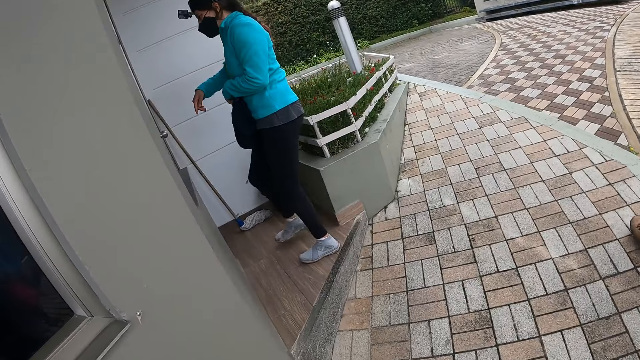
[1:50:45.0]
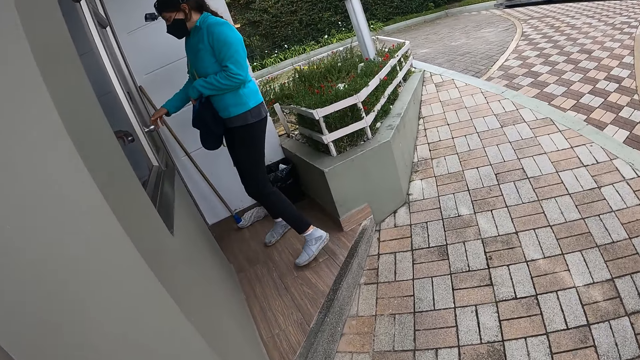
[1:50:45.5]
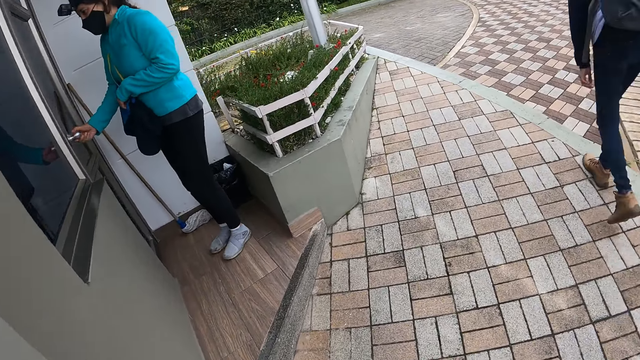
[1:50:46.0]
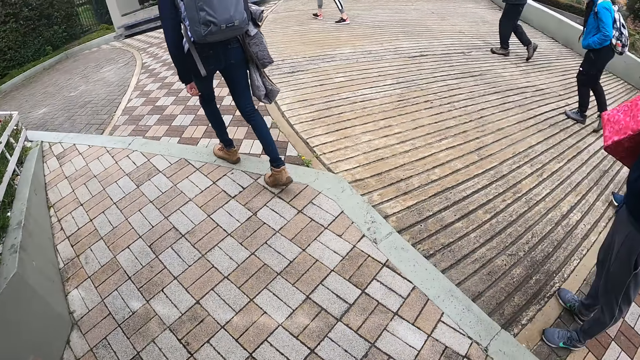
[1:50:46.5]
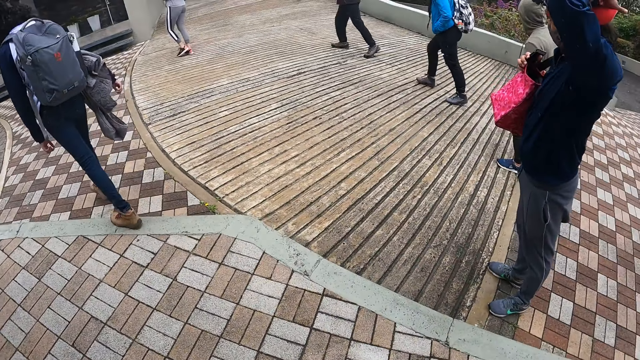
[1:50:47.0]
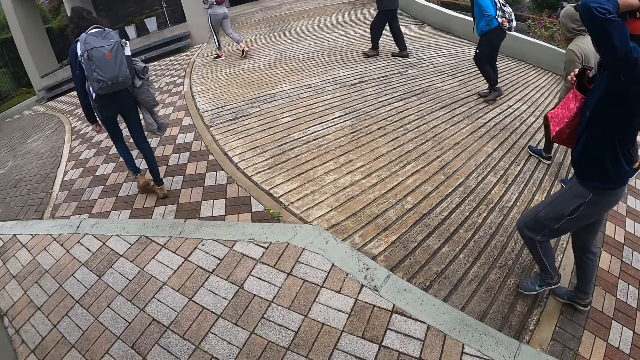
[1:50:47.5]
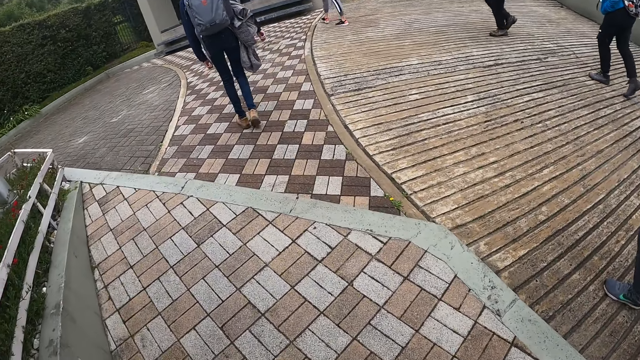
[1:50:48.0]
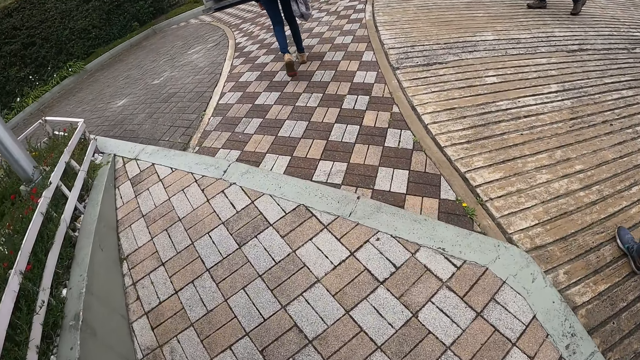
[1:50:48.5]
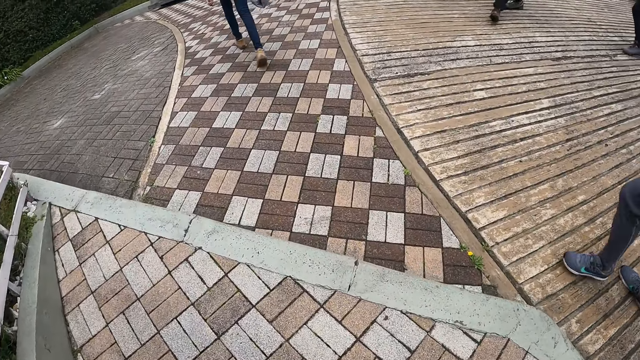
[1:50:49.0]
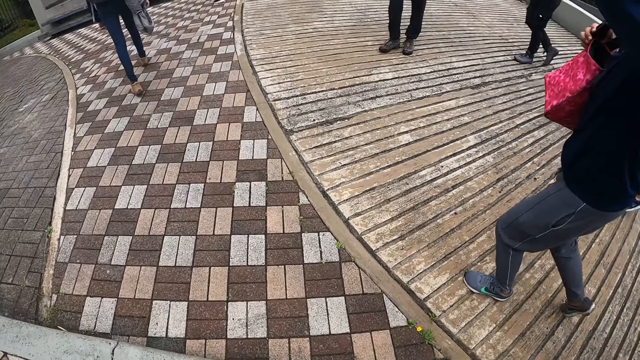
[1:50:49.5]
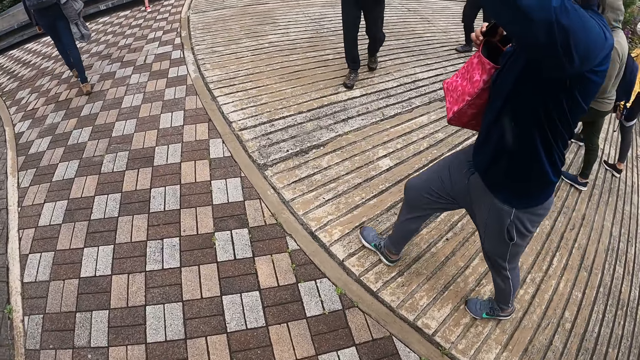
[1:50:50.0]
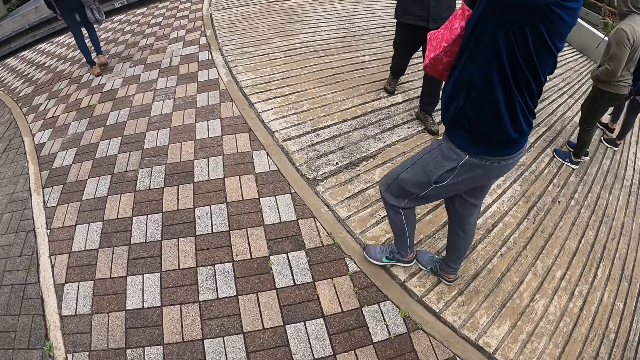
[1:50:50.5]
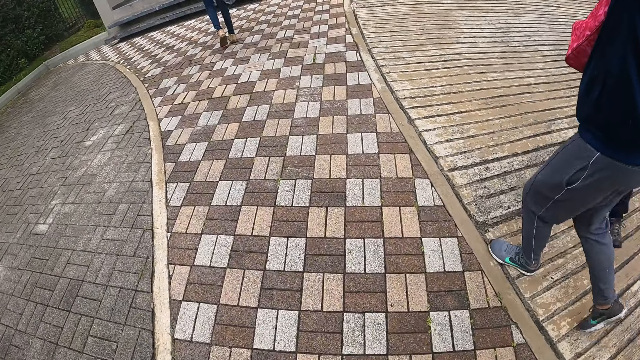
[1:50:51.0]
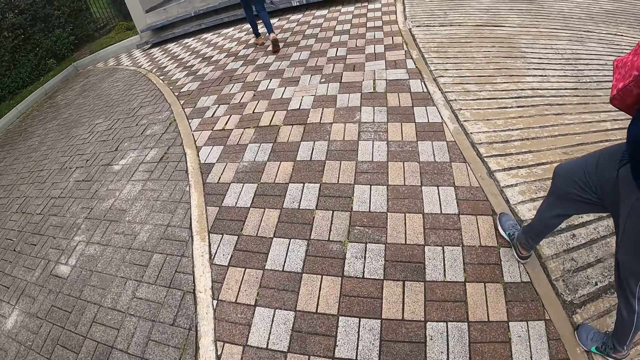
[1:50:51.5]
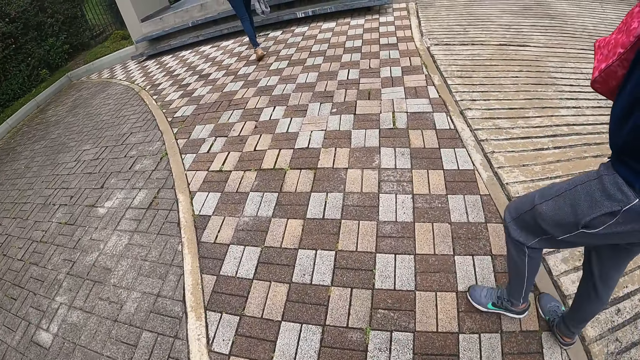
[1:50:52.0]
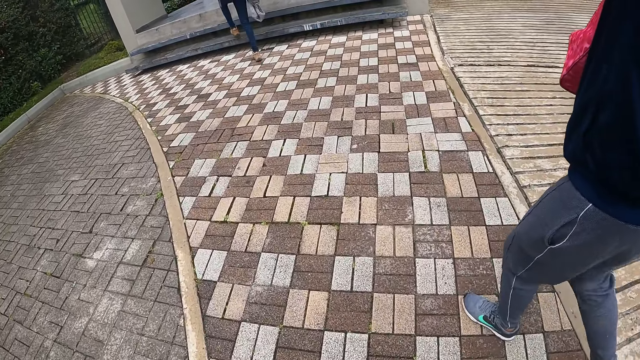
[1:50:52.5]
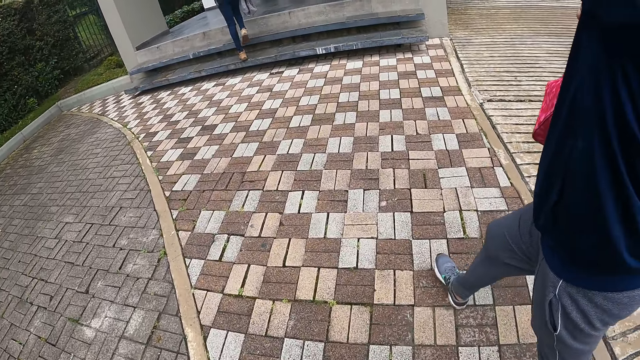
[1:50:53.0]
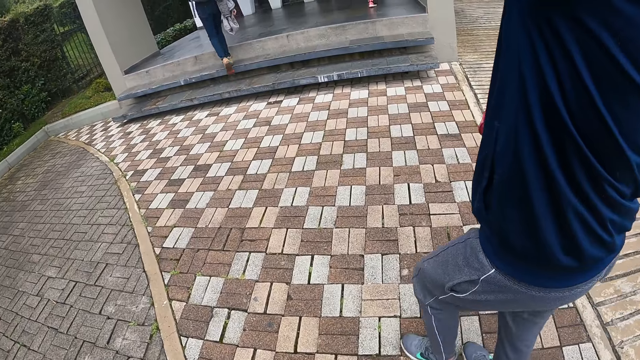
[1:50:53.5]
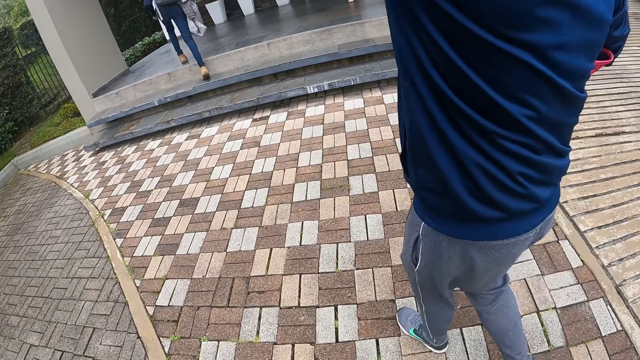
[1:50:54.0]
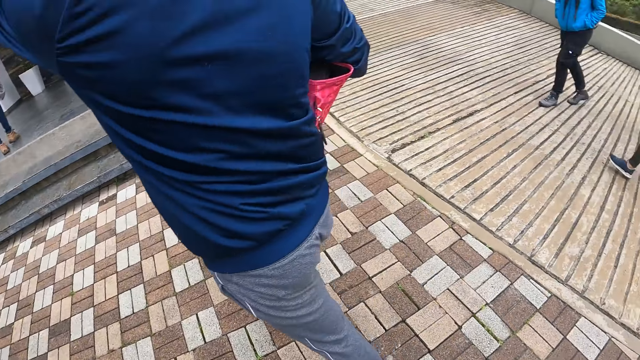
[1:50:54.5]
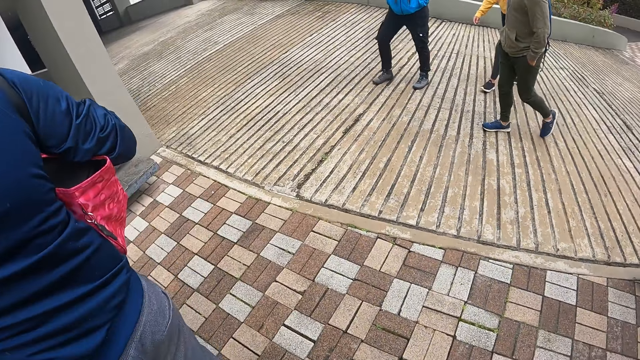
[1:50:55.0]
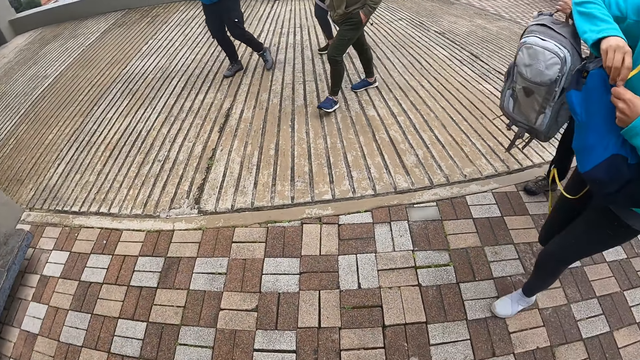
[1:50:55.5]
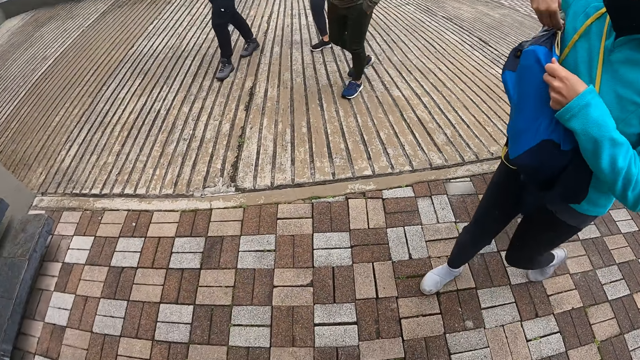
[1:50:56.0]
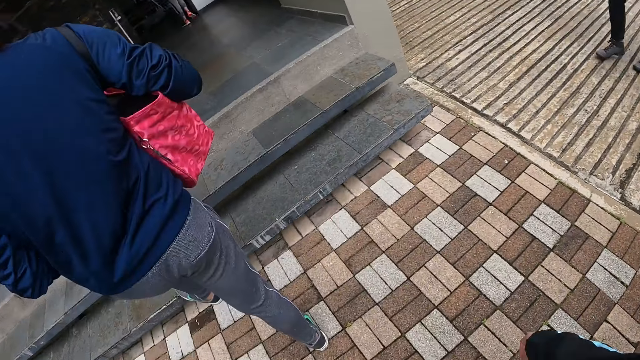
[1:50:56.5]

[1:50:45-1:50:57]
The camera wearer walks in the compound with a colleague.

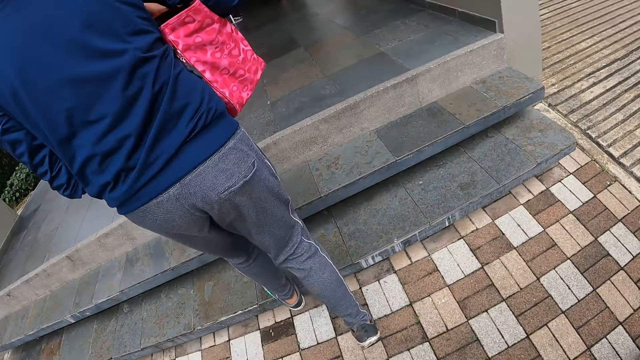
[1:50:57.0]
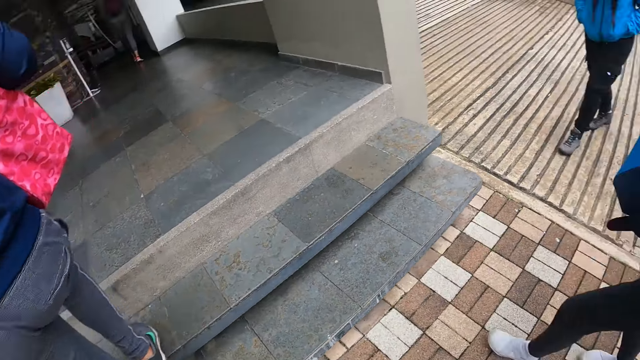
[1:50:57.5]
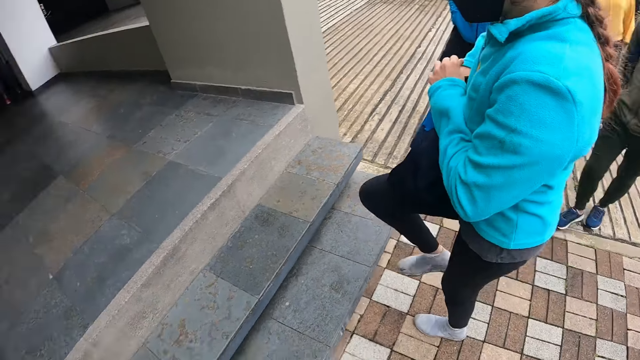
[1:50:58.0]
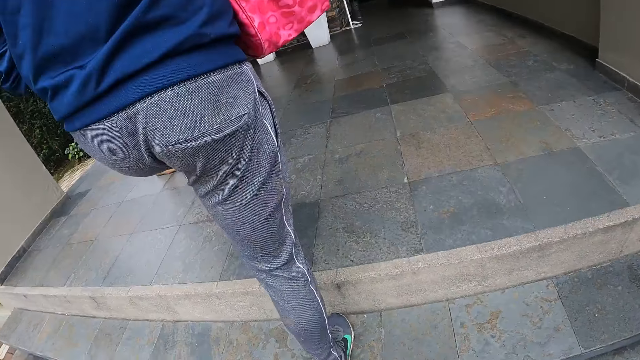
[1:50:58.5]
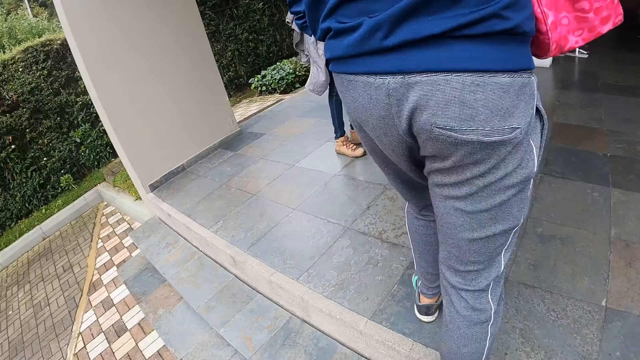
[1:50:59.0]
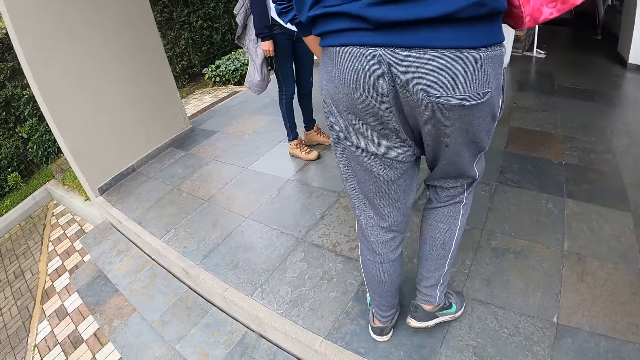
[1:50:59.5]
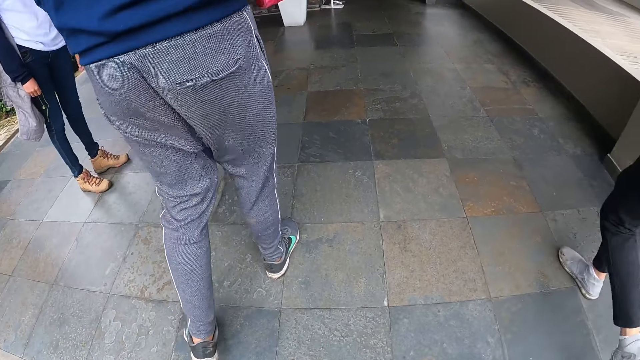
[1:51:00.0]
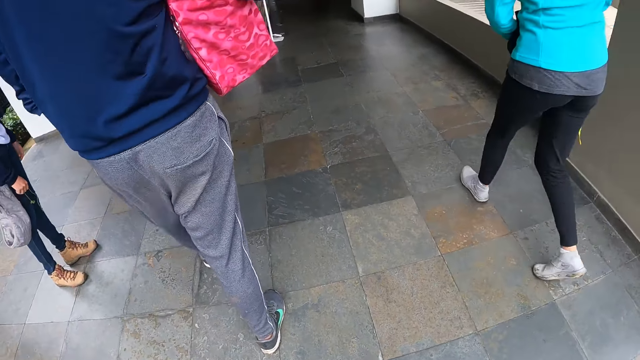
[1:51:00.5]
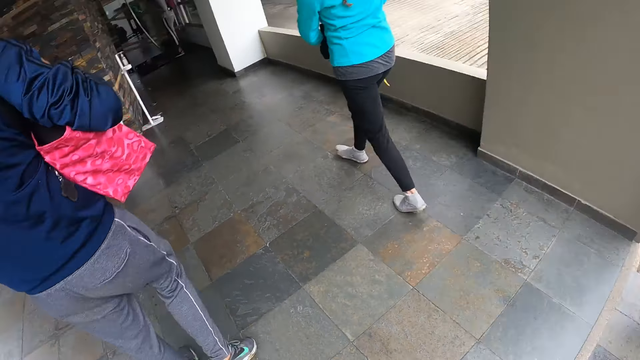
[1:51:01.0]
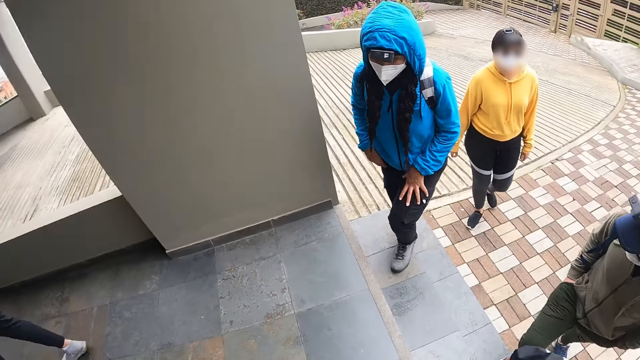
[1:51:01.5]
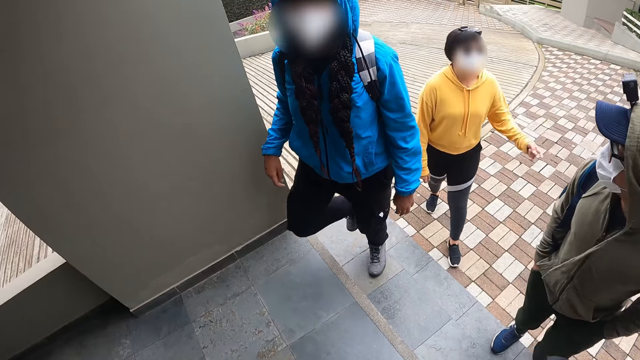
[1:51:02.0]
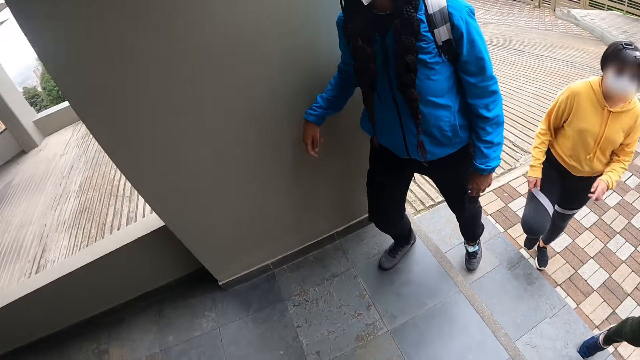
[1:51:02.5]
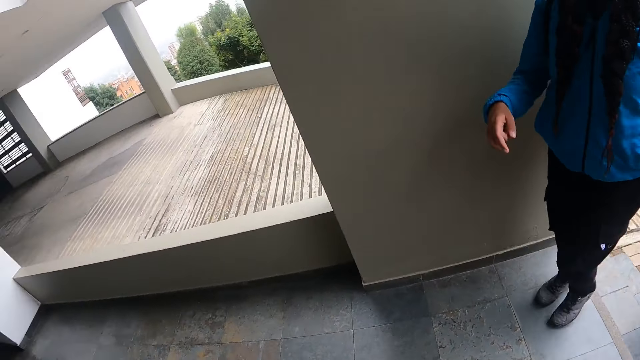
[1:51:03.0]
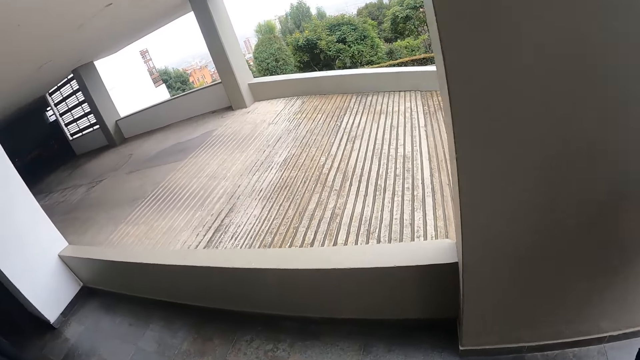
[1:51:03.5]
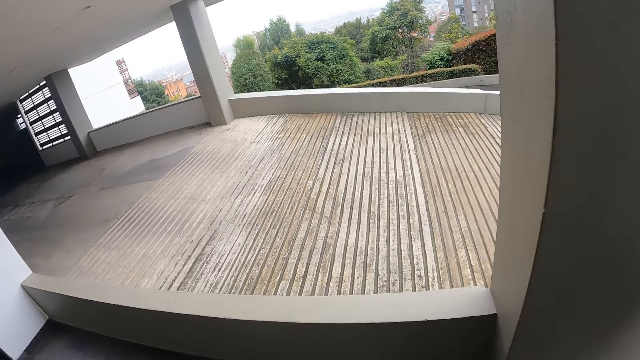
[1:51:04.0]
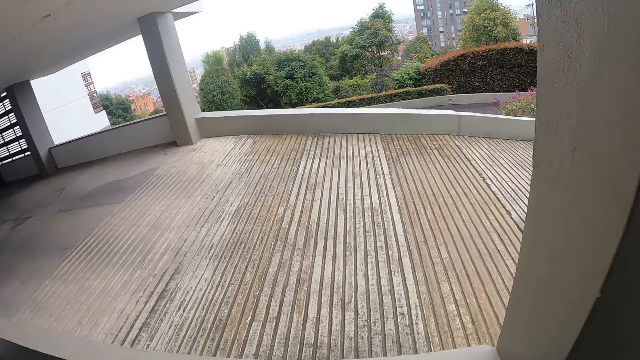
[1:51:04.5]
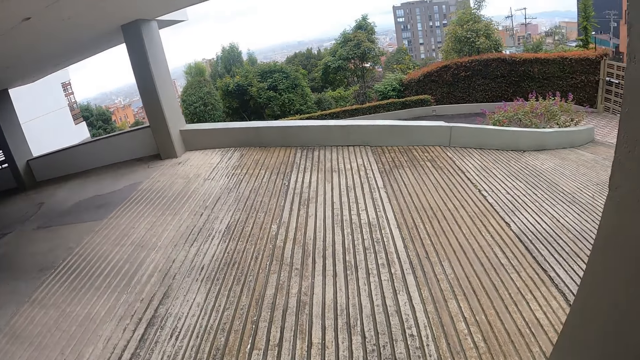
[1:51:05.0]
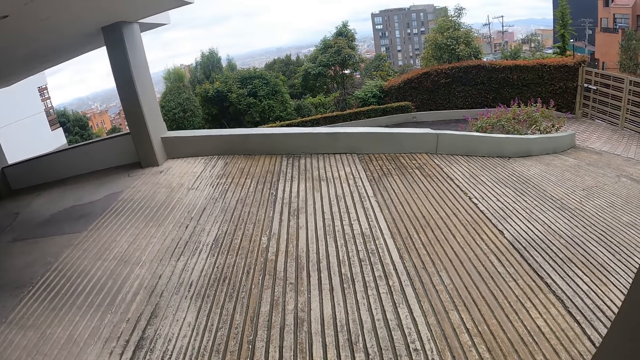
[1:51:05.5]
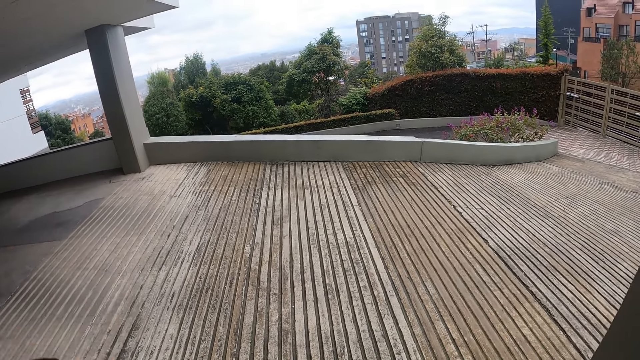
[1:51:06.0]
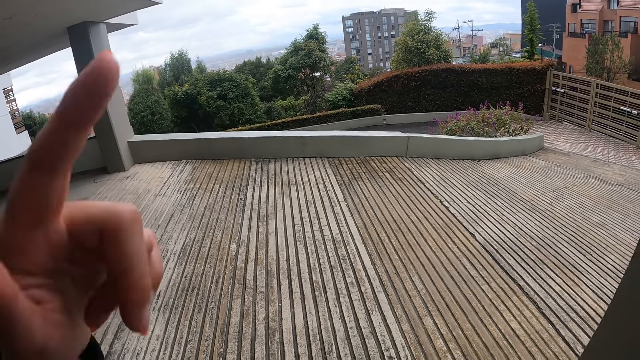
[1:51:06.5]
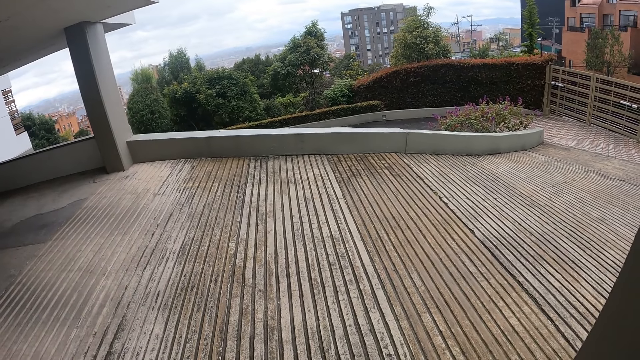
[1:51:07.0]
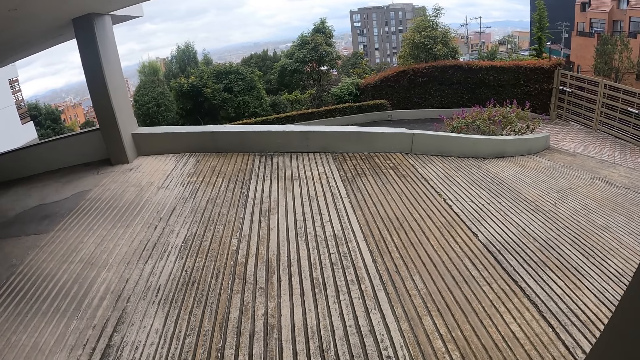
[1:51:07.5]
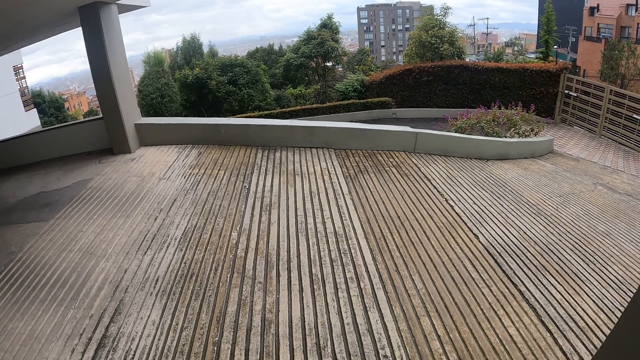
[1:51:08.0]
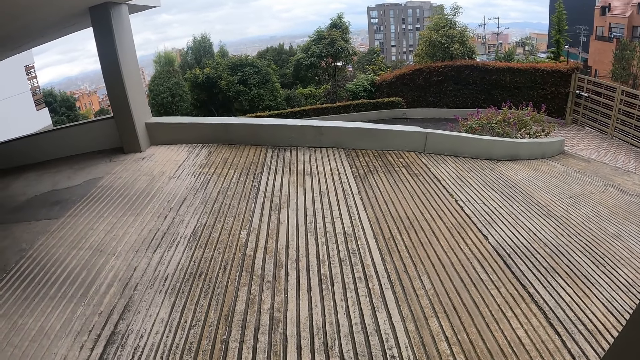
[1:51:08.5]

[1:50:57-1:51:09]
The camera wearer speaks to the group.
